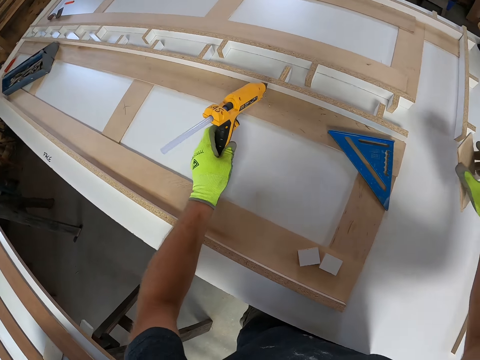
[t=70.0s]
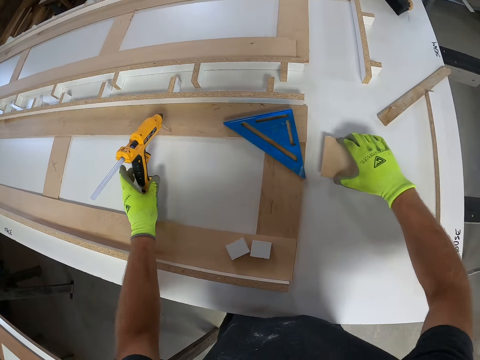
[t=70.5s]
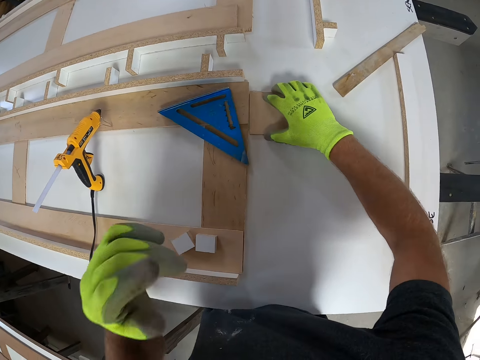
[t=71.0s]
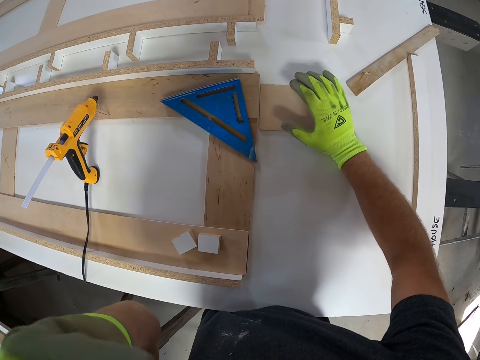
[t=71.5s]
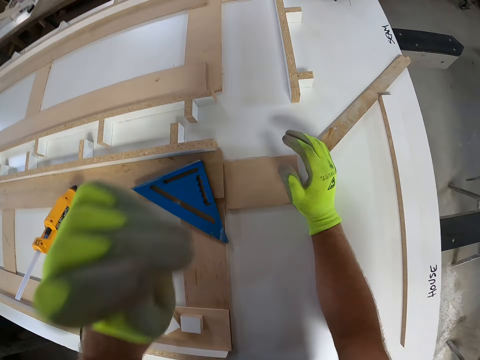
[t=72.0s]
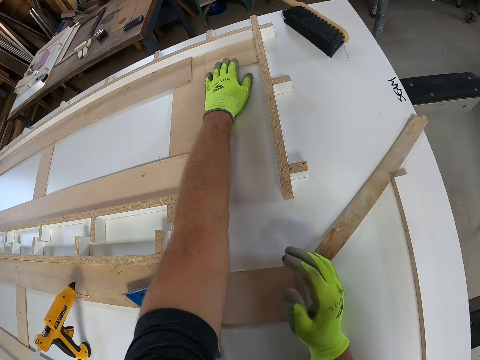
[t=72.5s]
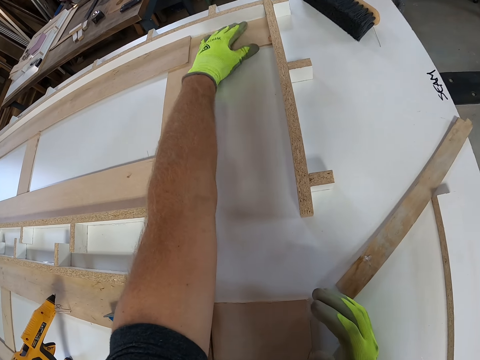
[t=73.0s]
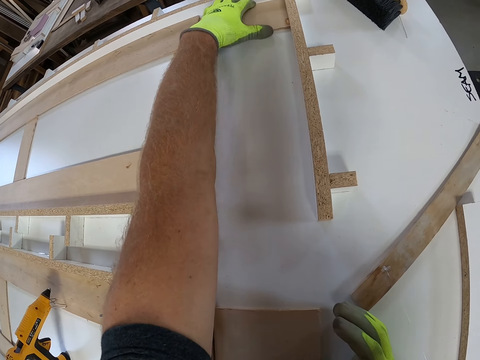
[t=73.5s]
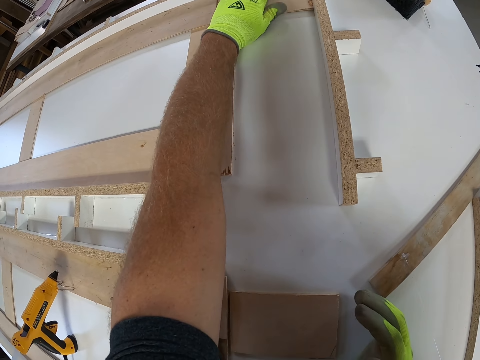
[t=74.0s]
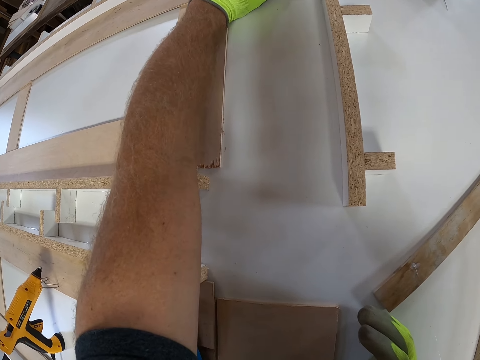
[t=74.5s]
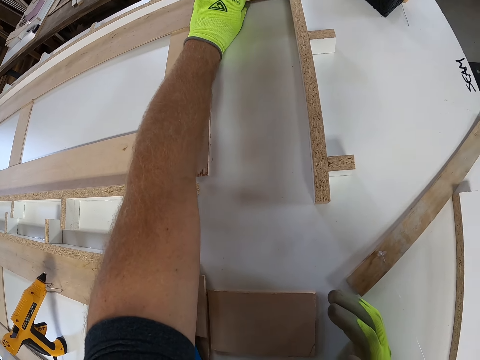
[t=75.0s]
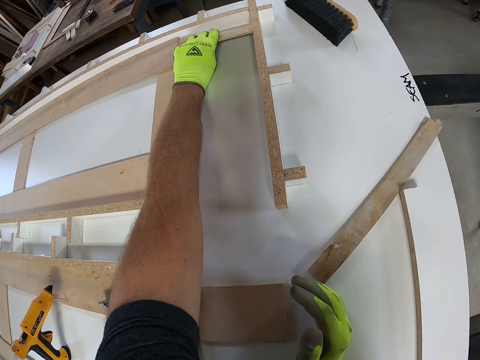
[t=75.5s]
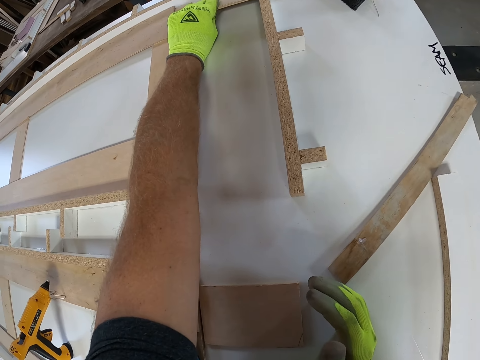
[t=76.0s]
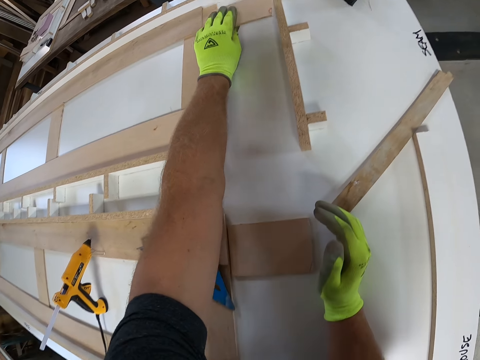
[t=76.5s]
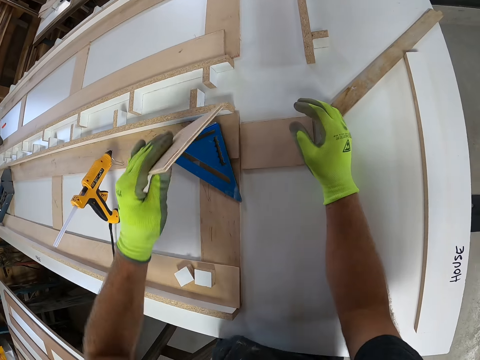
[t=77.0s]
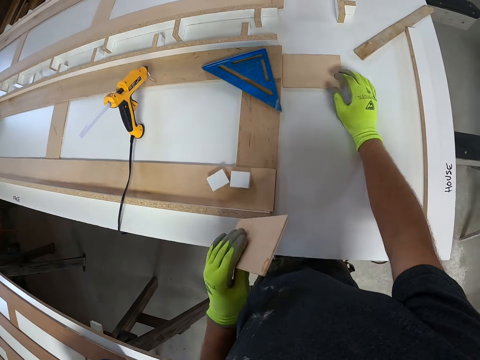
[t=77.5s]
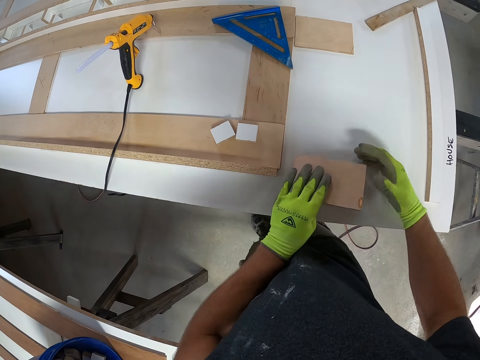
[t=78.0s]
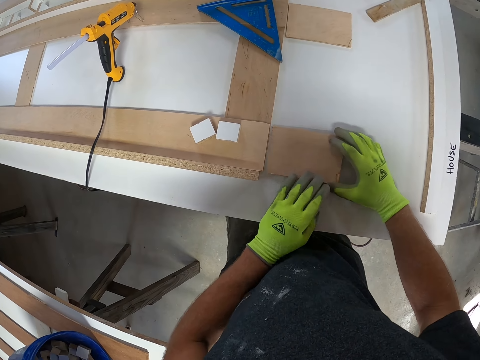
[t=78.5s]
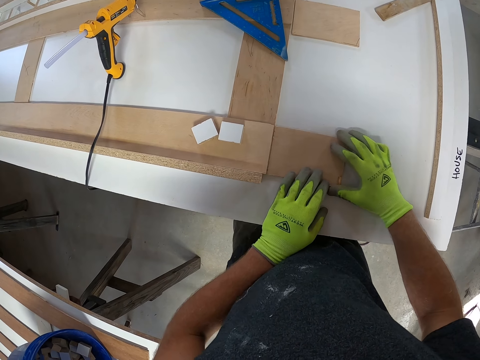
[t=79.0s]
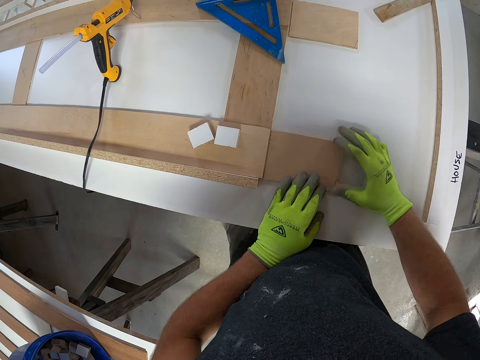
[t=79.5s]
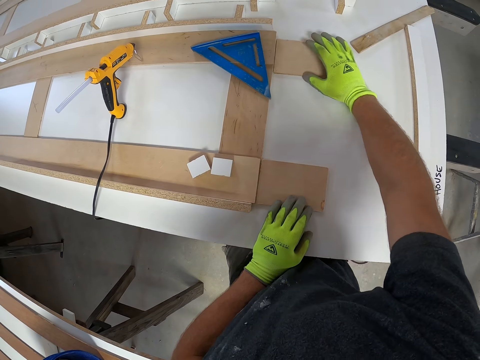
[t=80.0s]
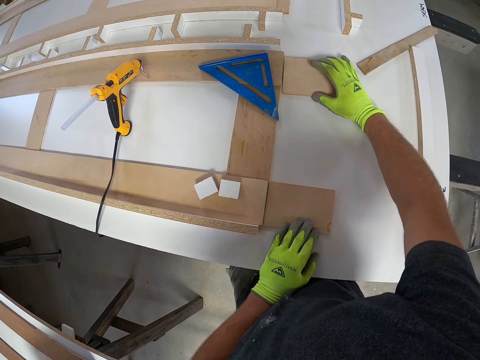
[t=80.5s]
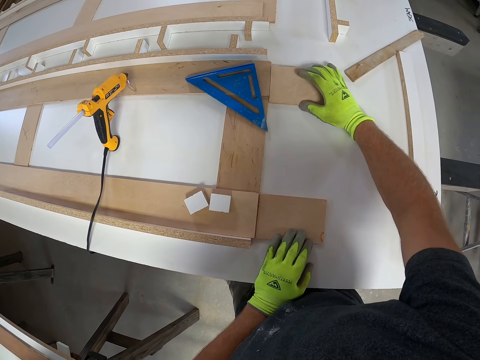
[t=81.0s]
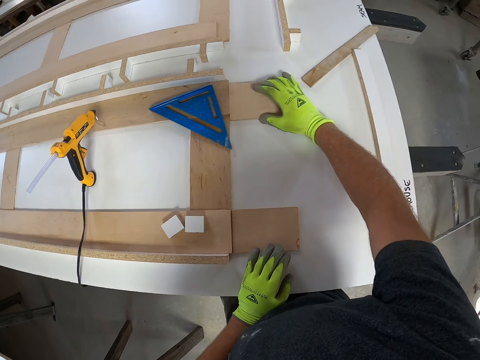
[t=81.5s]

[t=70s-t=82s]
The camera wearer drops the corded glue gun on the white board. He stares at the glue gun. He touches himself. He cleans his nose with his left hand. He picks up another flat wood or wood piece from the white board. He places the flat wood on the white board. He adjusts the other flat wood on the white board with his right hand. He touches the wood piece.

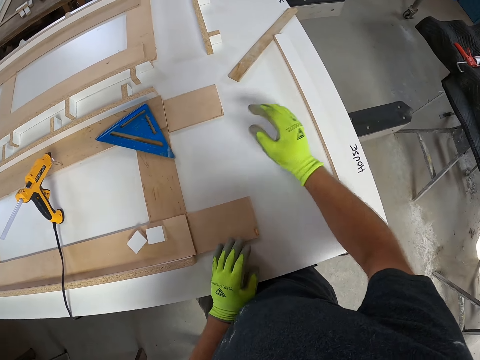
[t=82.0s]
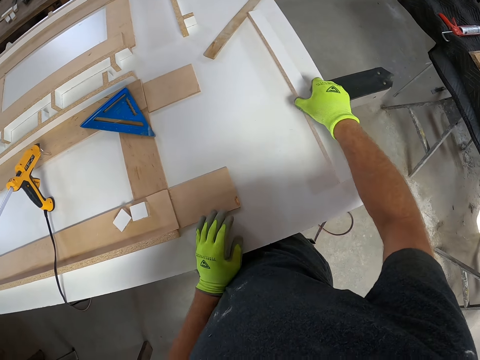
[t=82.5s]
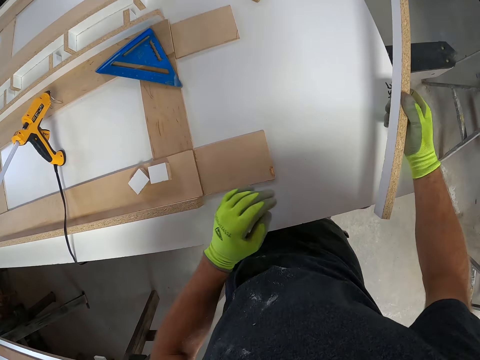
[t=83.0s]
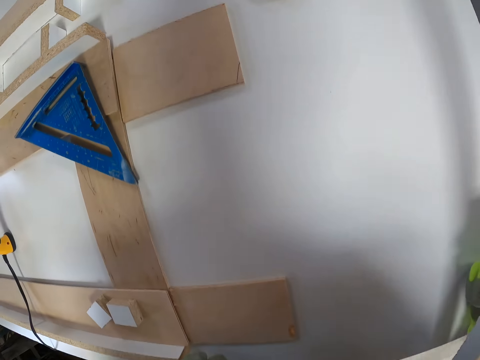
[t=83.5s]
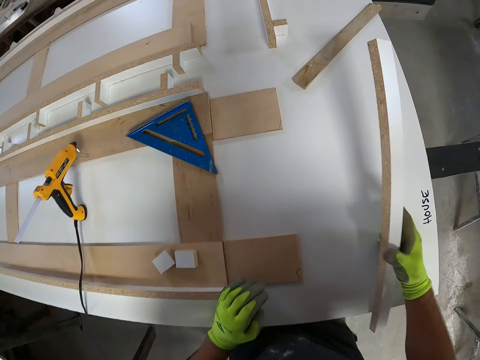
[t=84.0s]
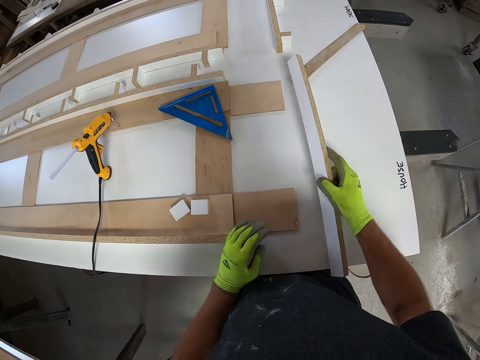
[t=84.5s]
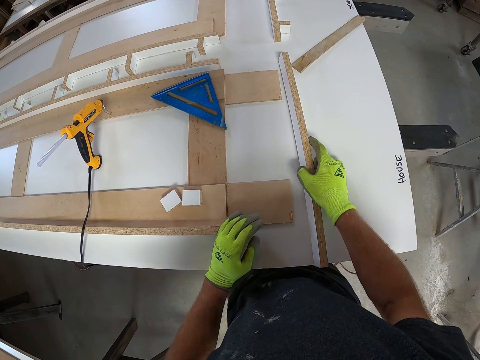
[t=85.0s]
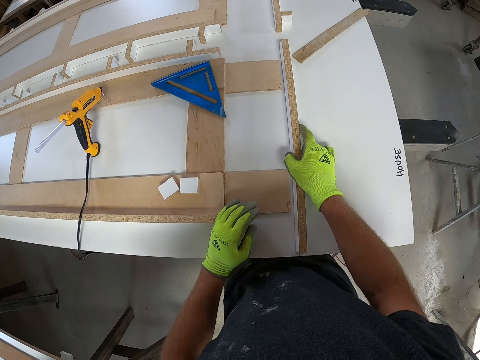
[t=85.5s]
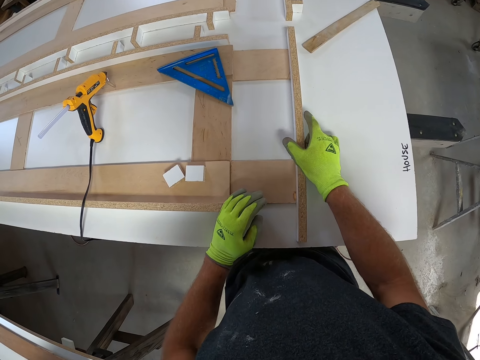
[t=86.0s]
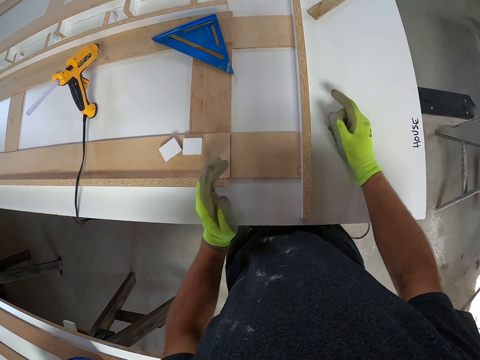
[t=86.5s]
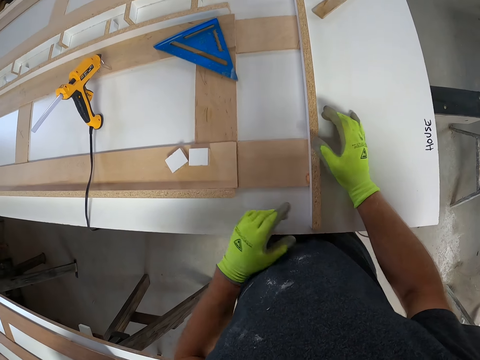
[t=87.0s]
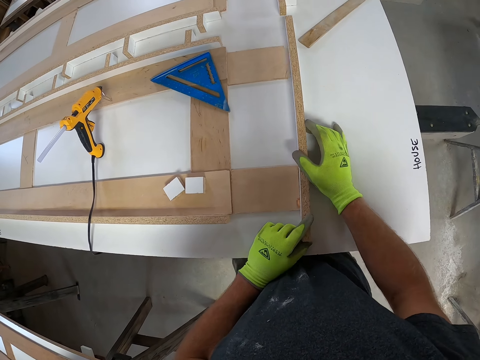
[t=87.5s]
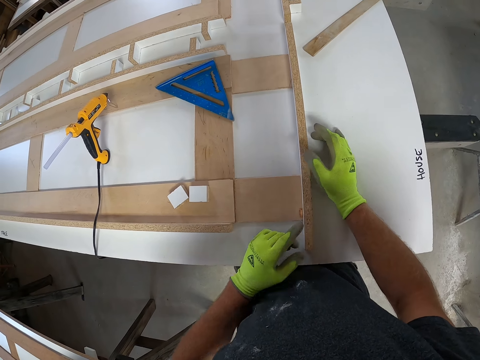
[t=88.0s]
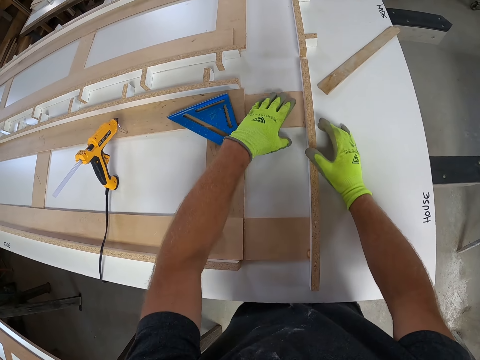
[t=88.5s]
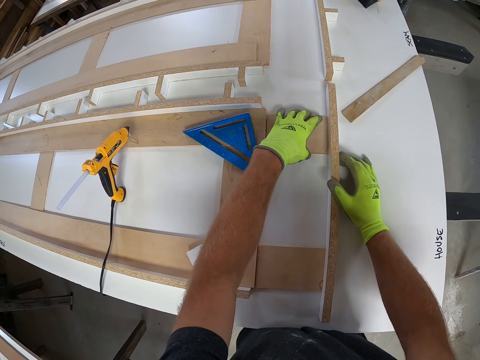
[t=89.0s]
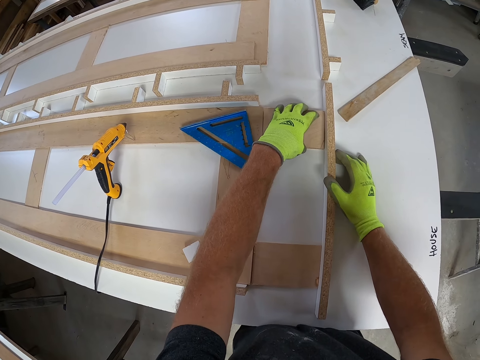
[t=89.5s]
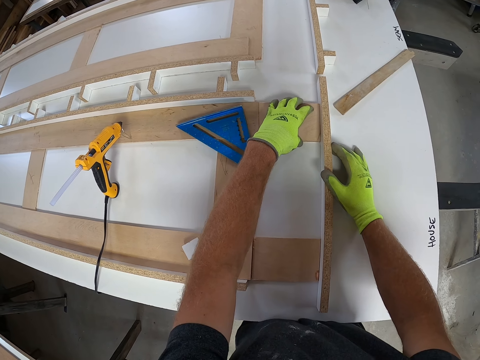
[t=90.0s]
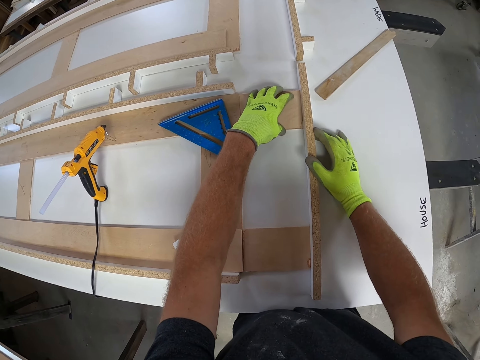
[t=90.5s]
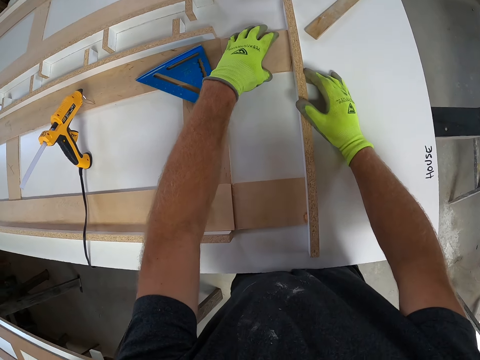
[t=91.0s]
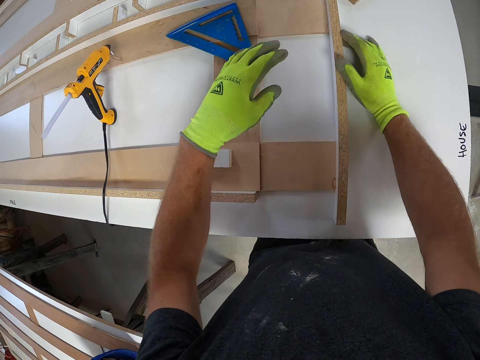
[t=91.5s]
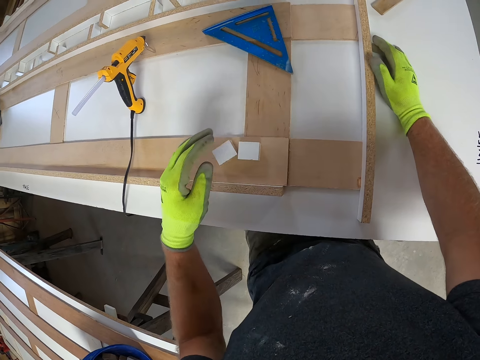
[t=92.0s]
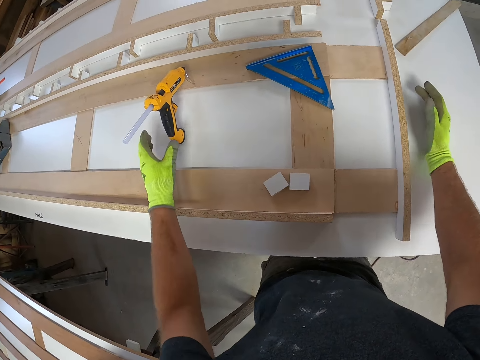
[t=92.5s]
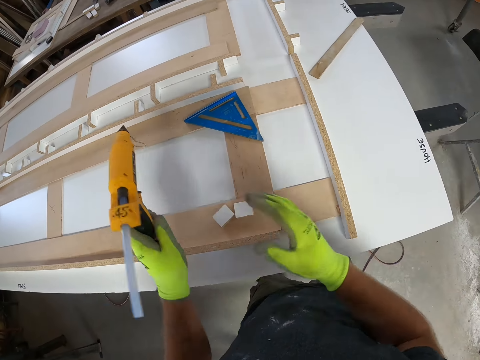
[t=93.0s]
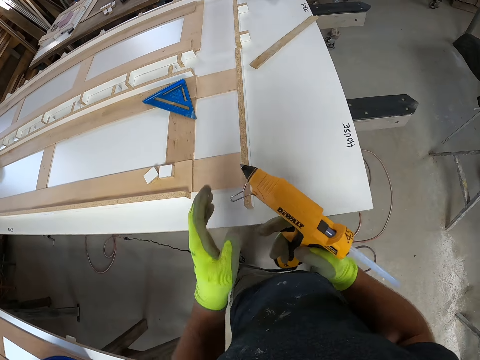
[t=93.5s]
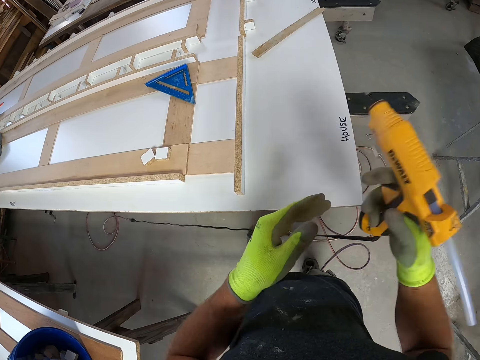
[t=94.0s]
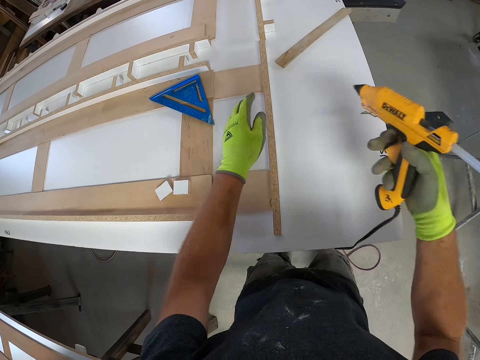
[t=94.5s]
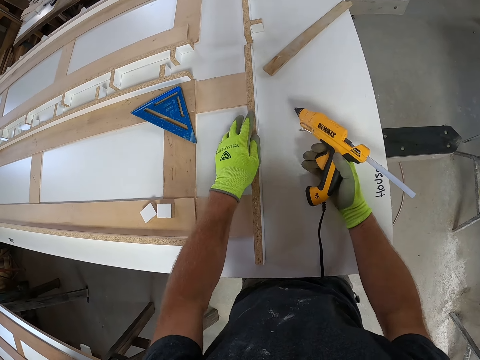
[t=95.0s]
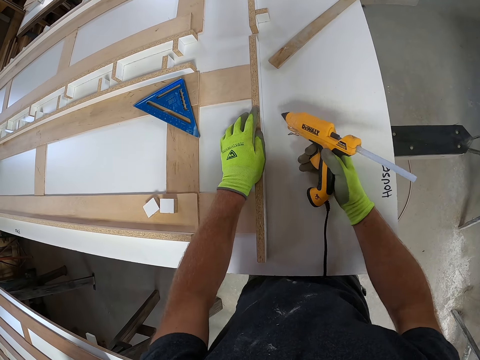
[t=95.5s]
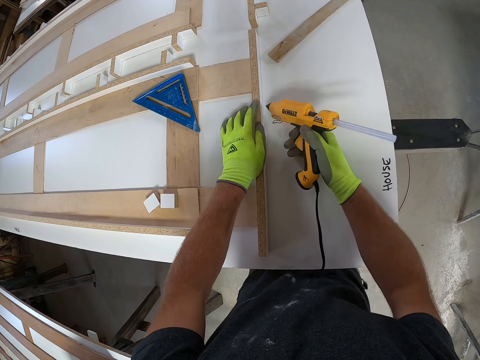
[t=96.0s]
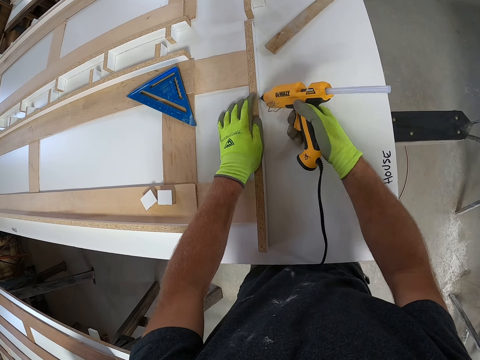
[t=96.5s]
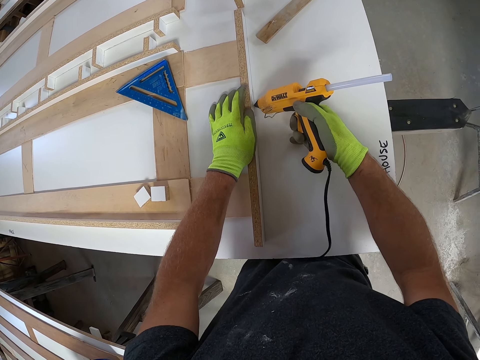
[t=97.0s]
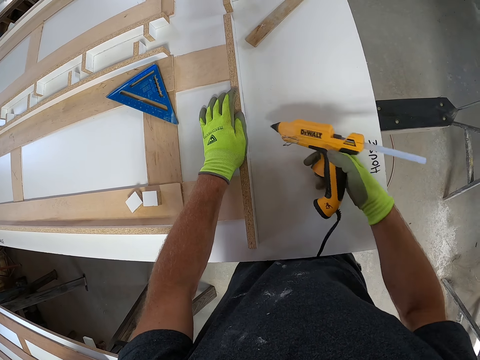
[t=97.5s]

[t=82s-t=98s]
The camera wearer picks up a long wood or wood piece from the white board. He inspects the table. He places the wood on the white board. He inspects the wood piece. He adjusts another wood on the white board. He picks up the corded glue gun from the white board. He passes the corded glue gun from his left hand to his right hand. He holds the glue gun. He touches the wood piece on the table. He applies hot glue to the white board with the corded glue gun.
